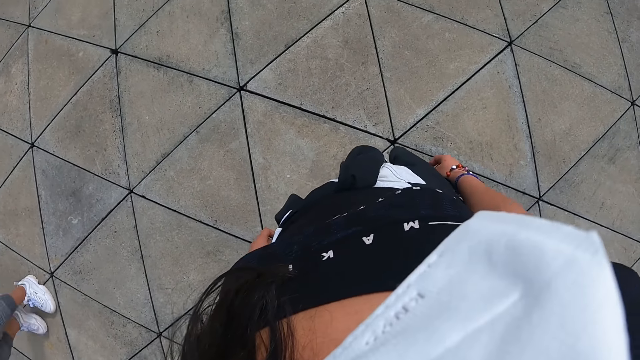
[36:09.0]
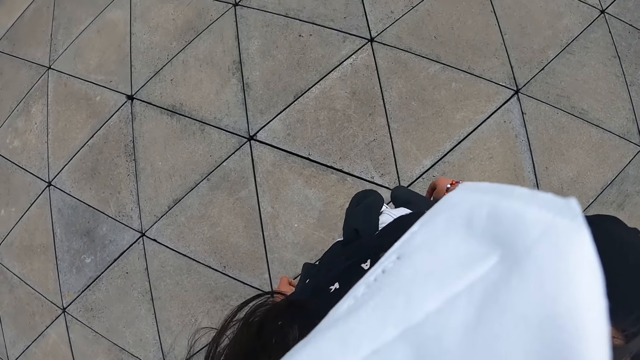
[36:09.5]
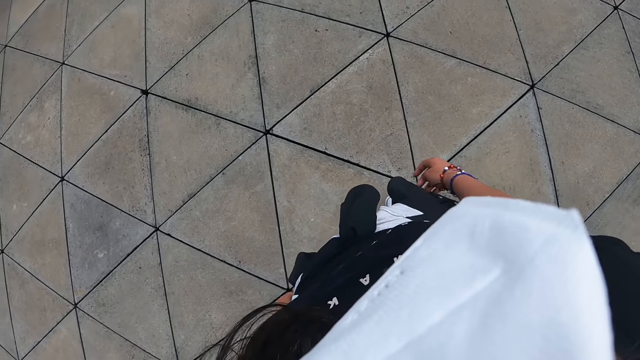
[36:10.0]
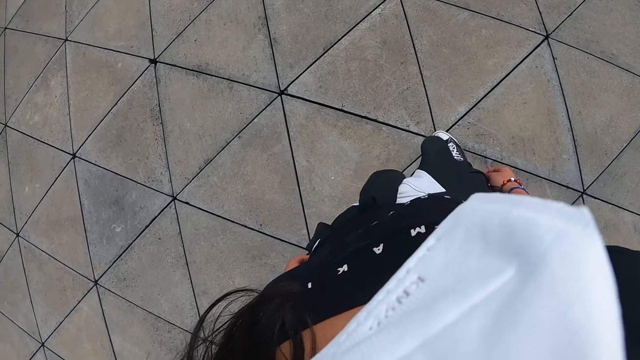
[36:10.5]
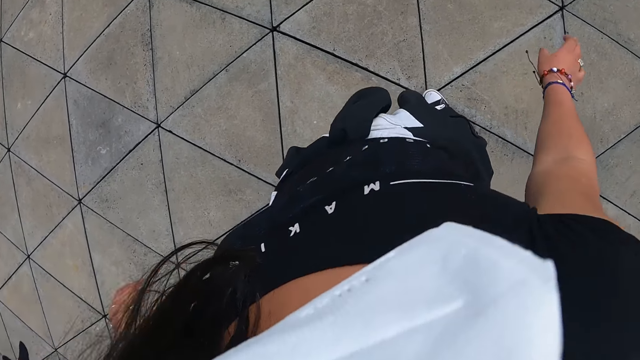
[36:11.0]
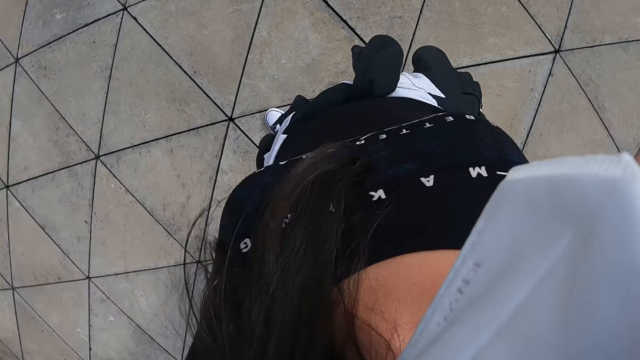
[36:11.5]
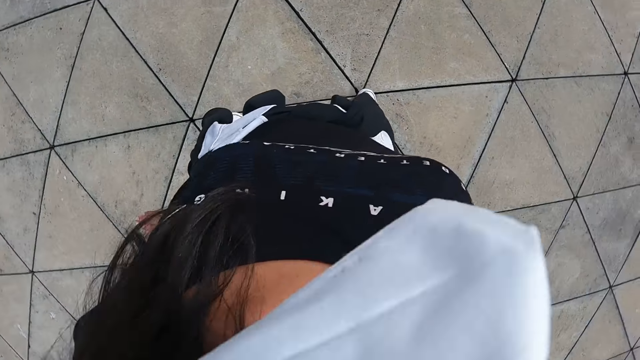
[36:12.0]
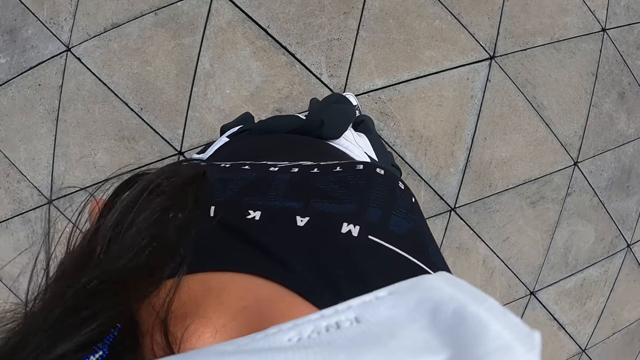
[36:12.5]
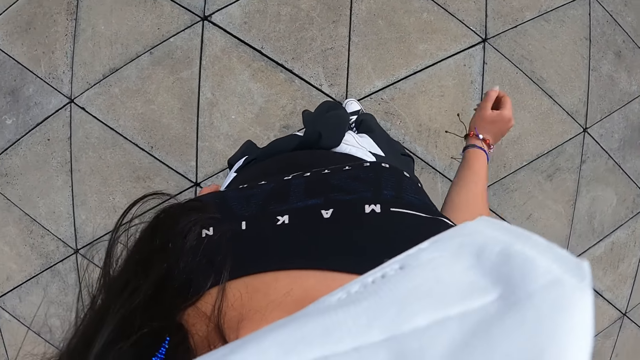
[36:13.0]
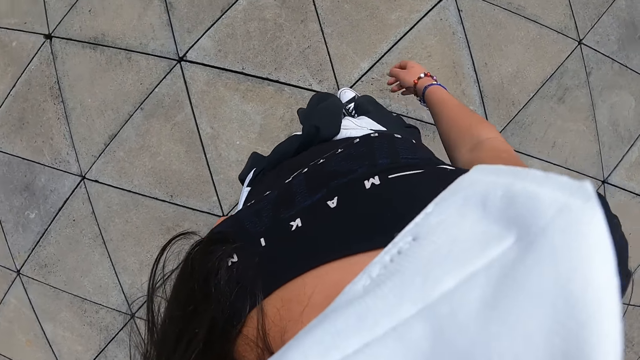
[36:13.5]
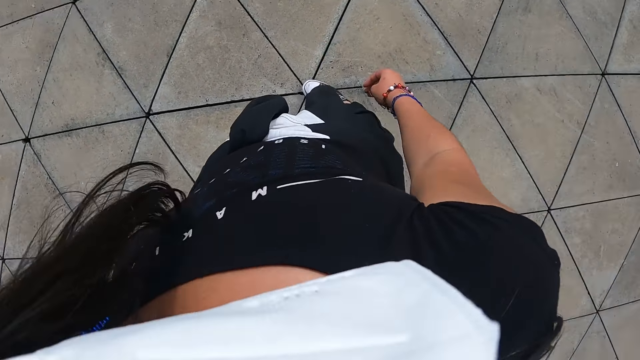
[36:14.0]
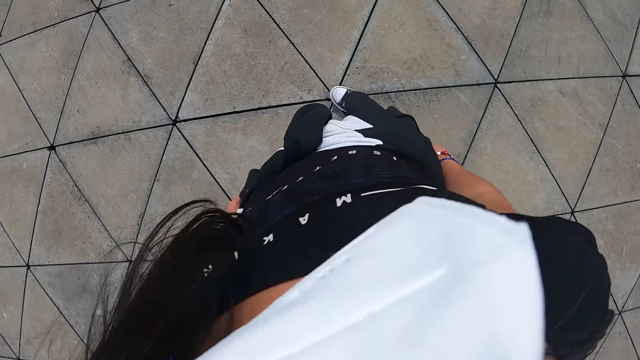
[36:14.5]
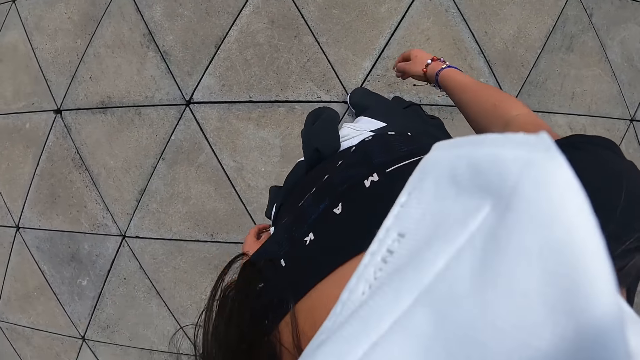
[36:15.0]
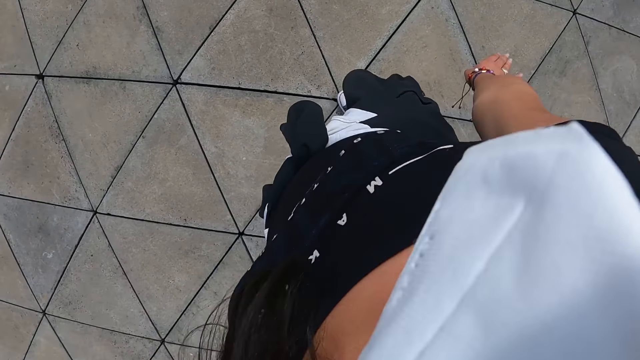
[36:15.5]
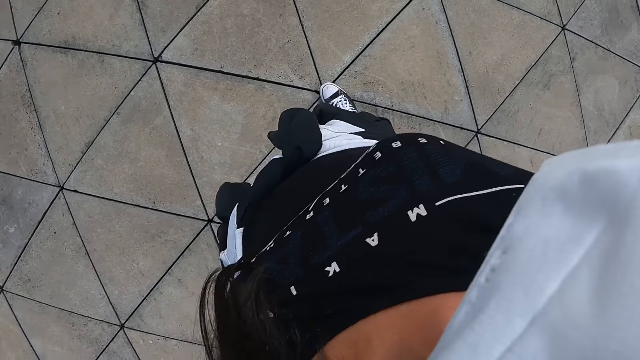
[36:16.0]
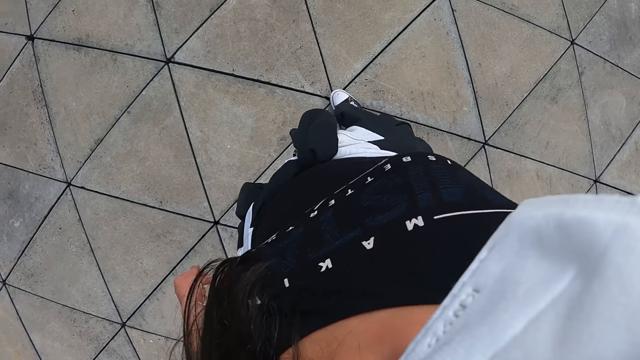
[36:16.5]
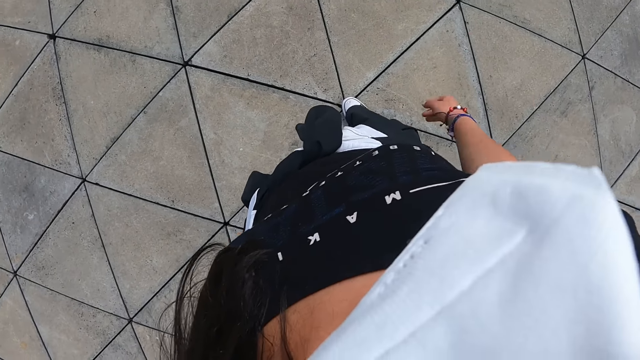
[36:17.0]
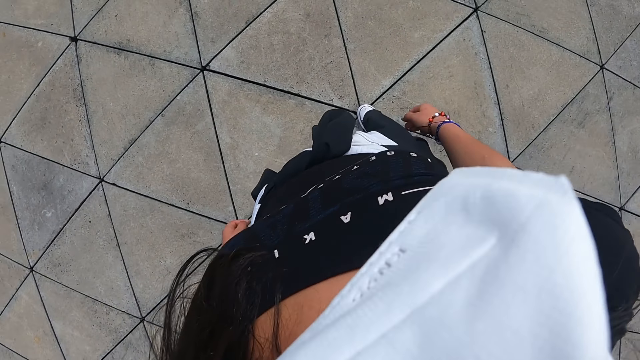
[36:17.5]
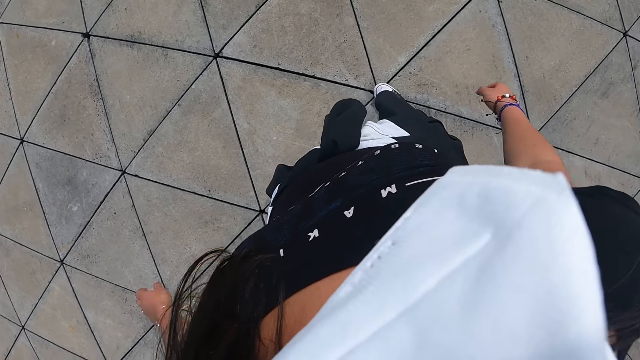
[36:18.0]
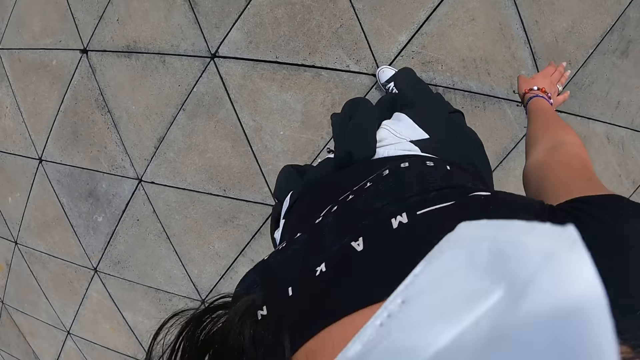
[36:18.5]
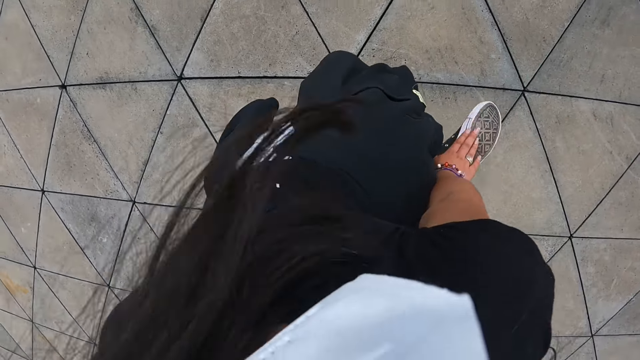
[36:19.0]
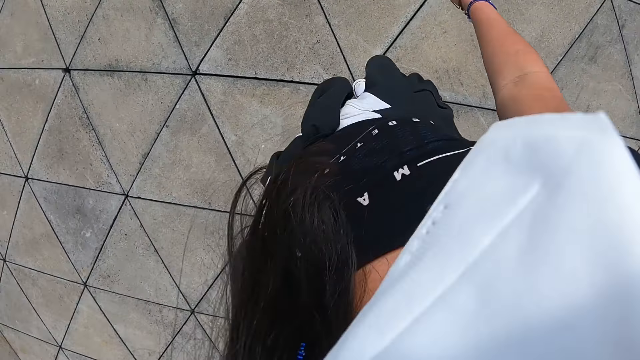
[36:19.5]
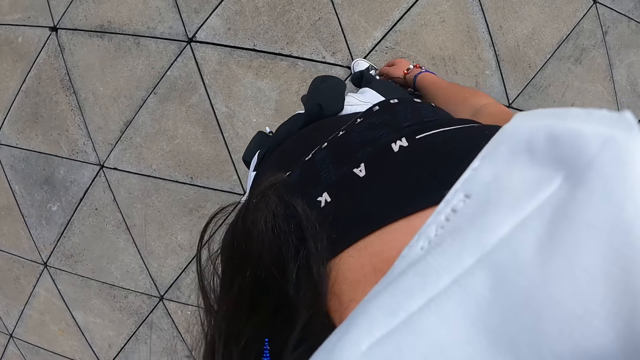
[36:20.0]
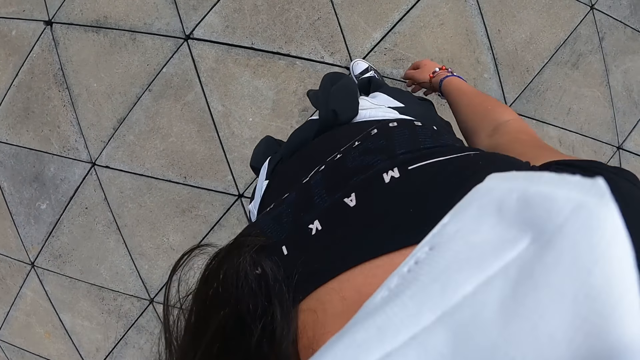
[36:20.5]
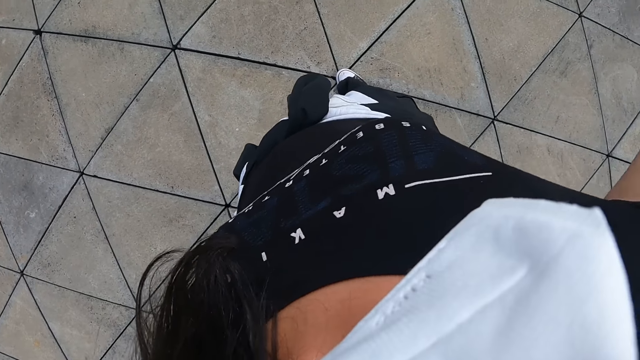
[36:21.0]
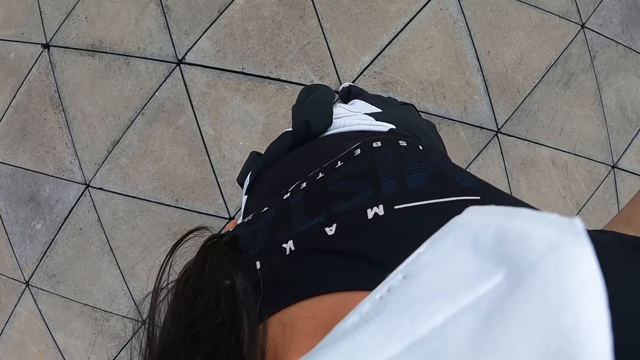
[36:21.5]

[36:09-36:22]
The camera wearer pauses. She dances. She raises her hand. She drops her hand.

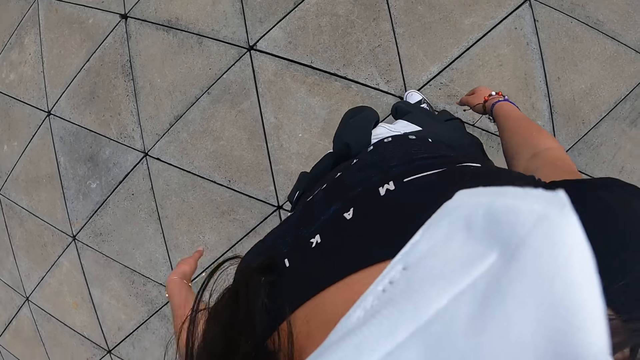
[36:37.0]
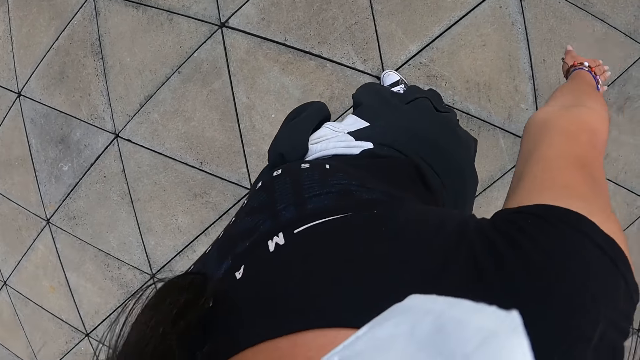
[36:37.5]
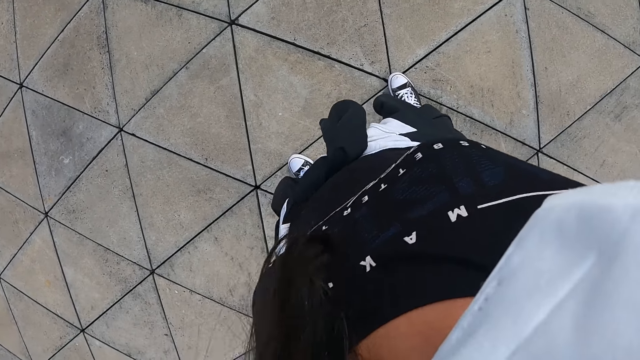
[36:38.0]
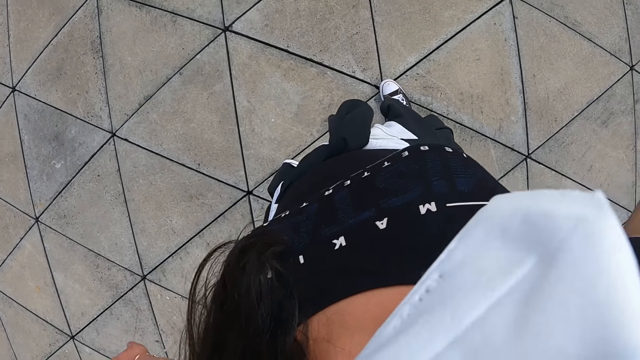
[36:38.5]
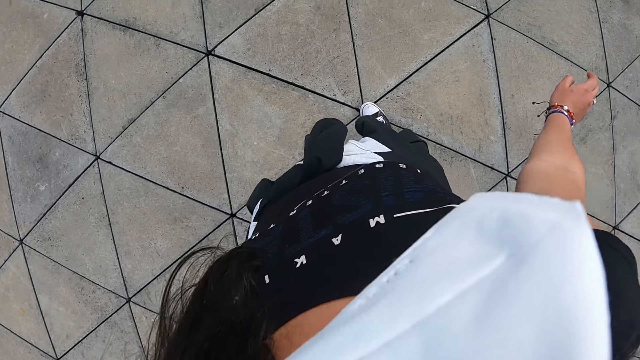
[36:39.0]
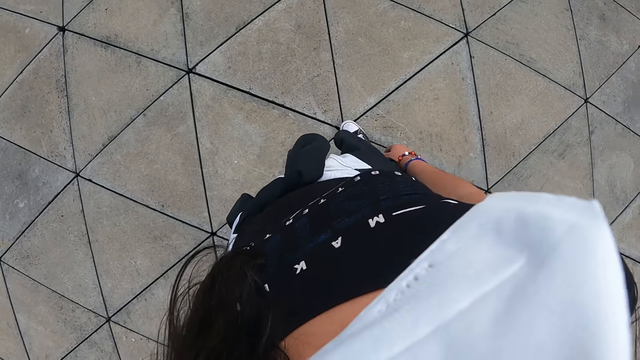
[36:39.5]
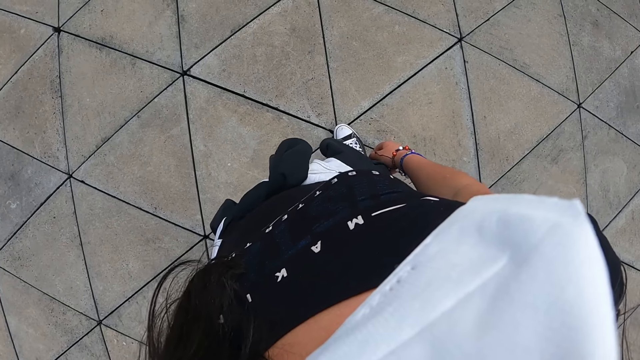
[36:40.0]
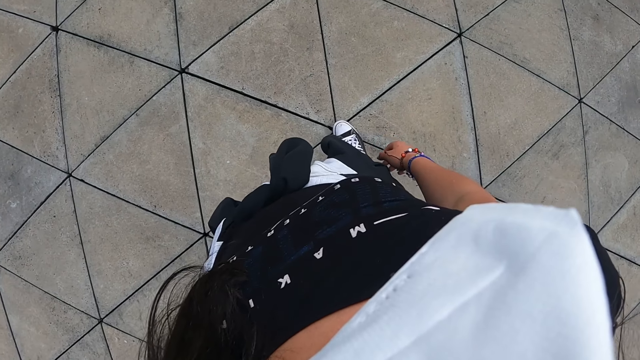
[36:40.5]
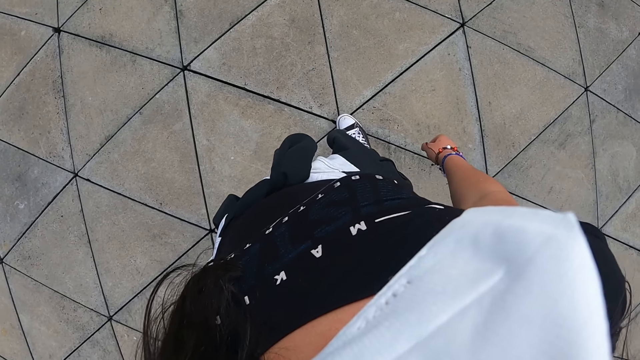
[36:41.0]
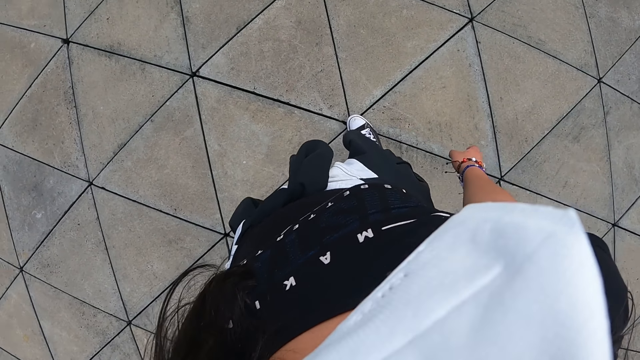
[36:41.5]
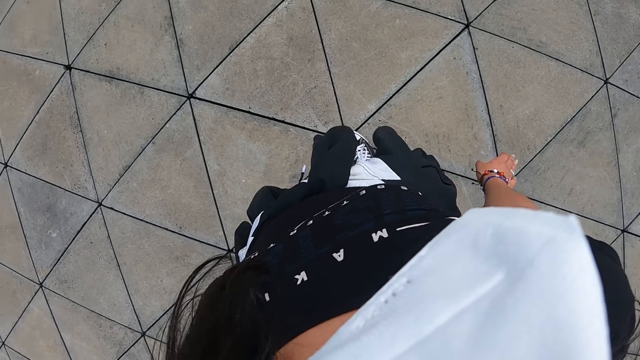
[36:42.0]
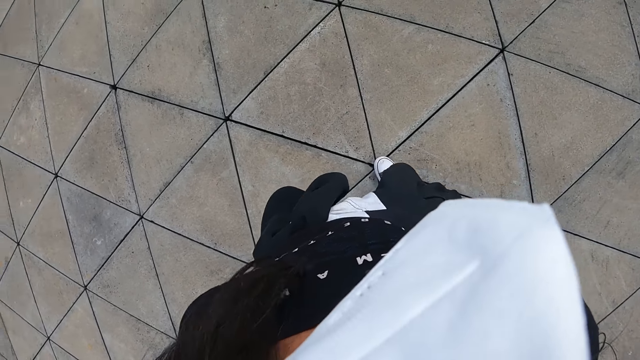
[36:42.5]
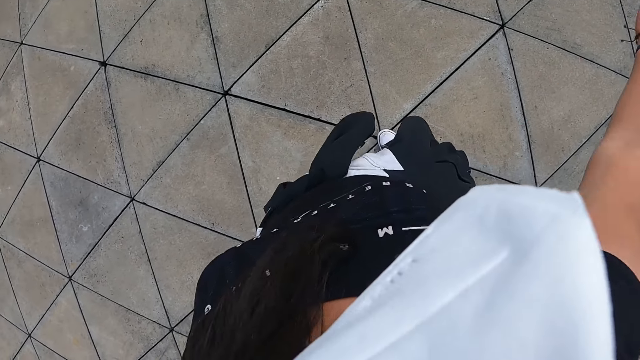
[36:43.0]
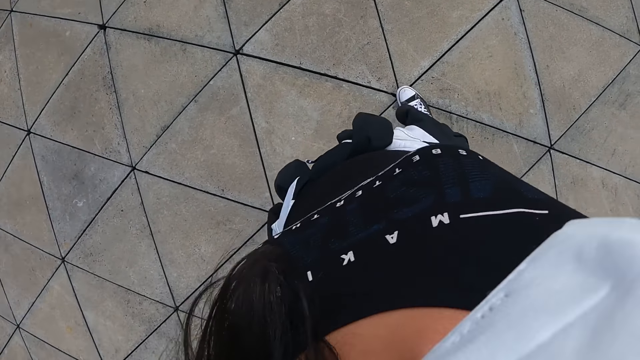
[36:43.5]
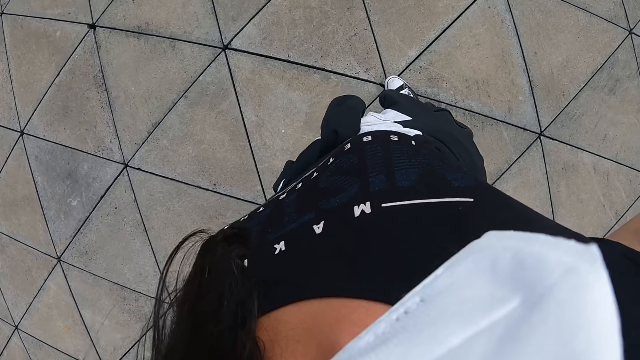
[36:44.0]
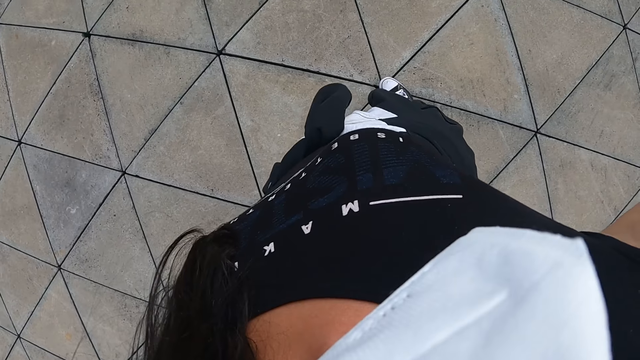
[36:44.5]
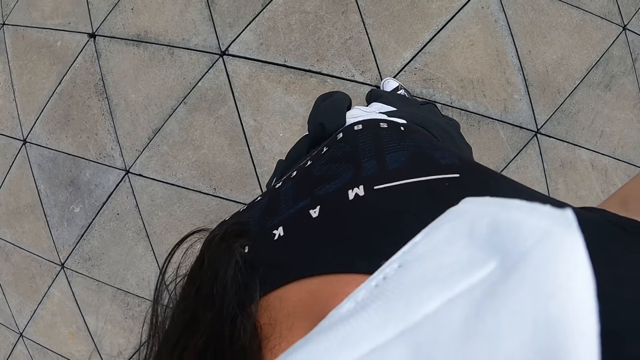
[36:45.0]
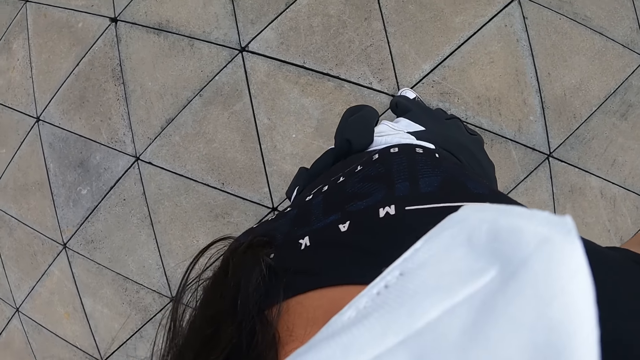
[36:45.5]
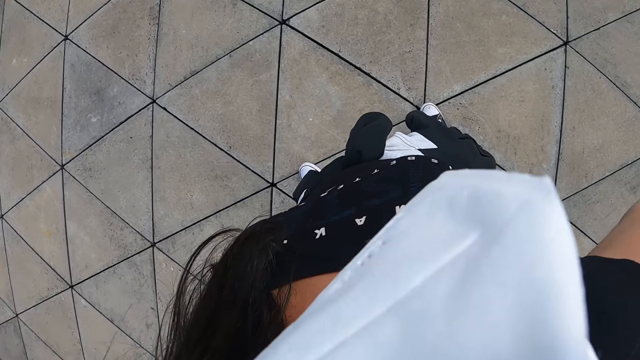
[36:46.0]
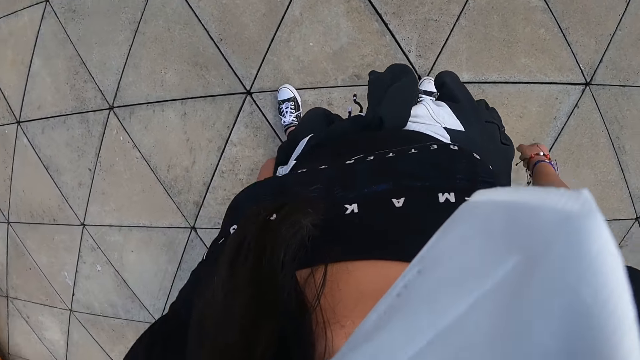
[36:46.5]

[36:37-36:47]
The camera wearer raises her hand. She drops her hand.
